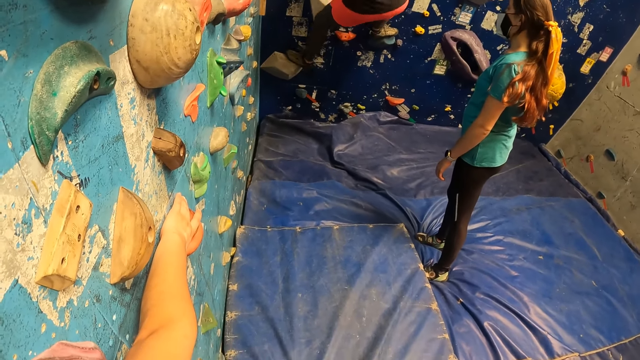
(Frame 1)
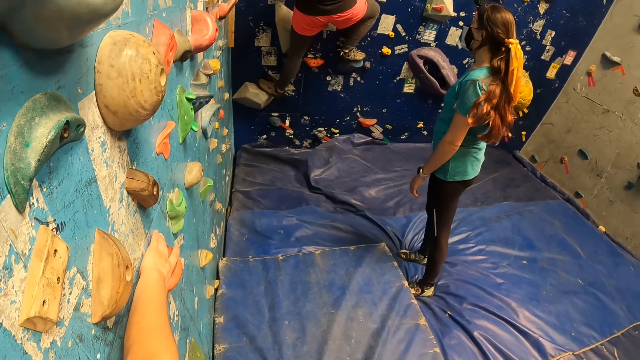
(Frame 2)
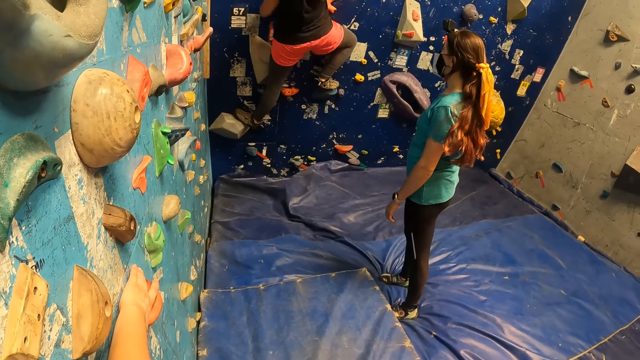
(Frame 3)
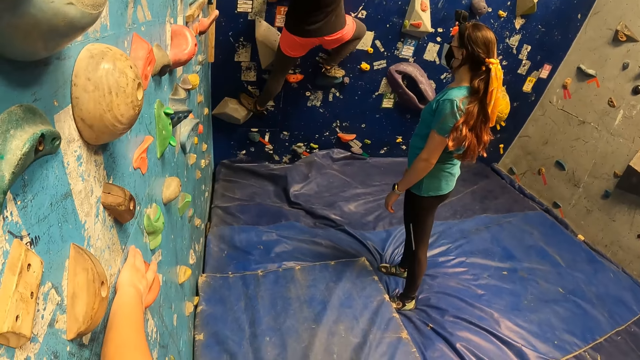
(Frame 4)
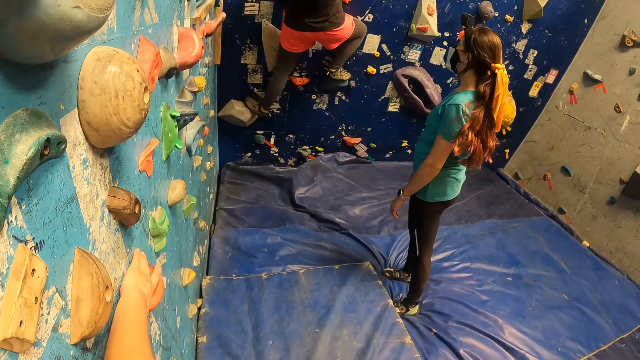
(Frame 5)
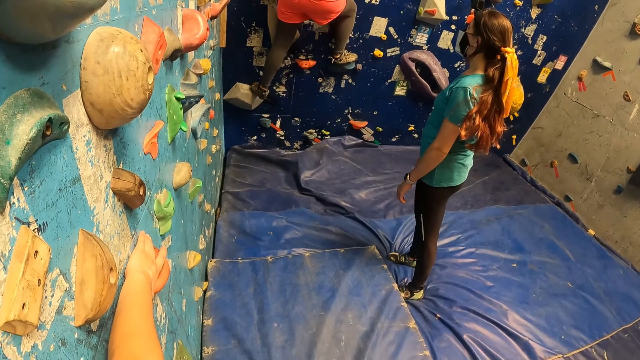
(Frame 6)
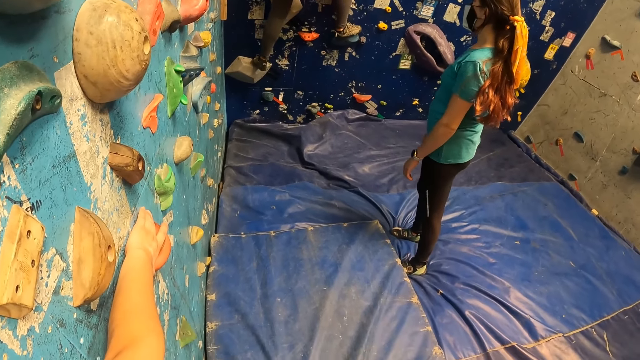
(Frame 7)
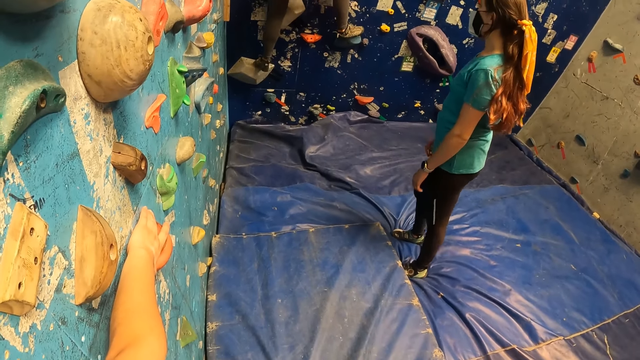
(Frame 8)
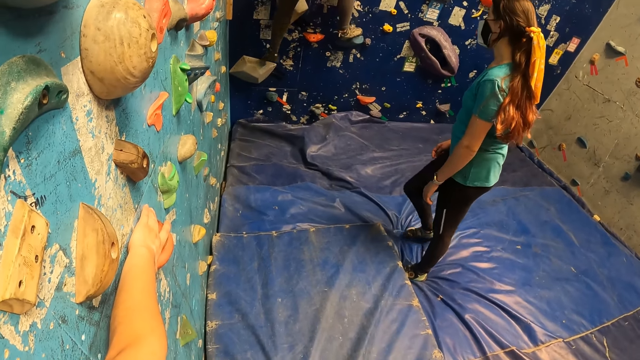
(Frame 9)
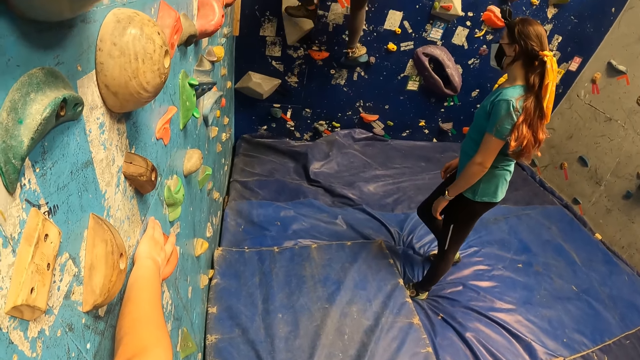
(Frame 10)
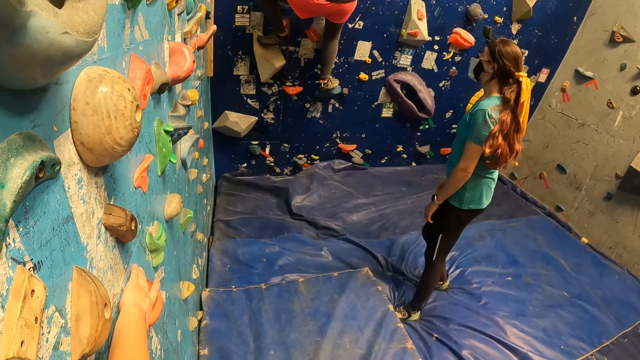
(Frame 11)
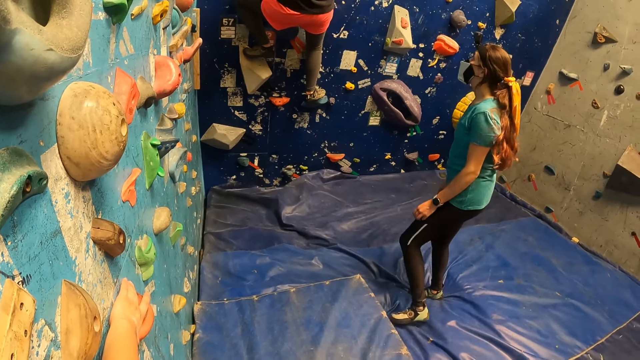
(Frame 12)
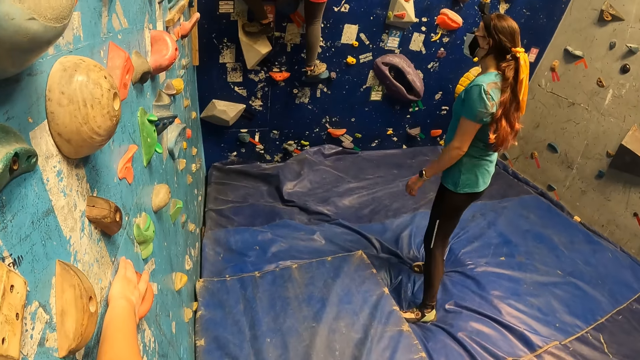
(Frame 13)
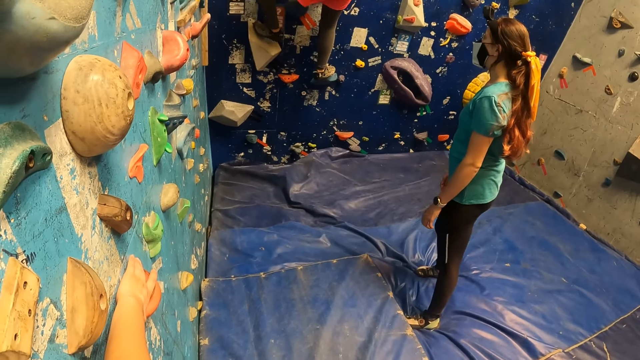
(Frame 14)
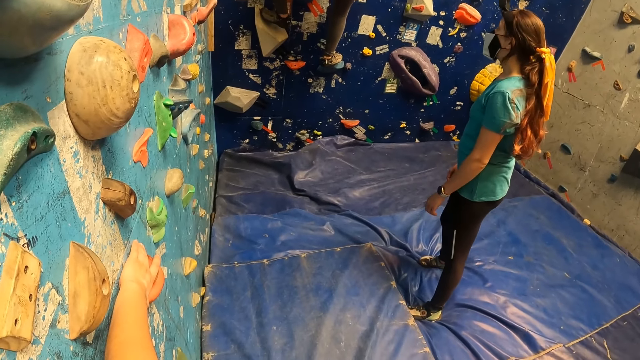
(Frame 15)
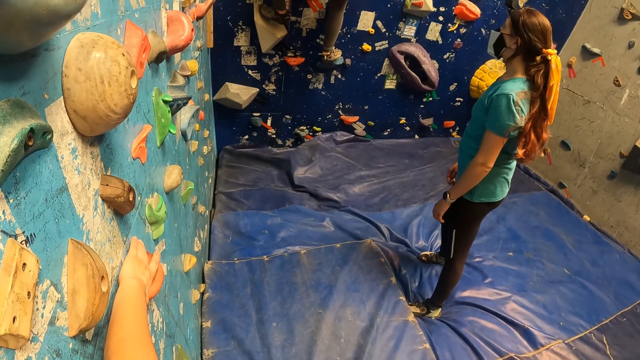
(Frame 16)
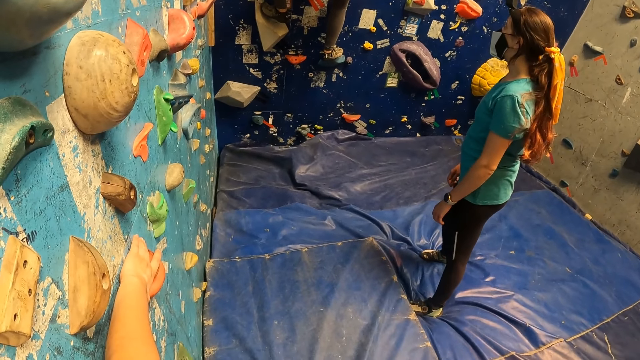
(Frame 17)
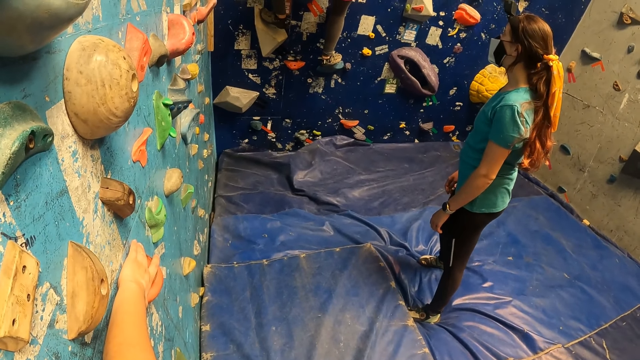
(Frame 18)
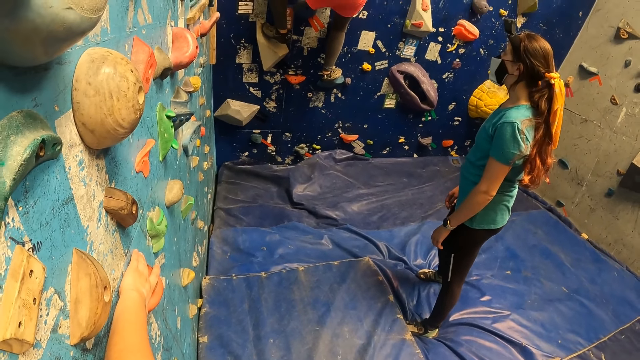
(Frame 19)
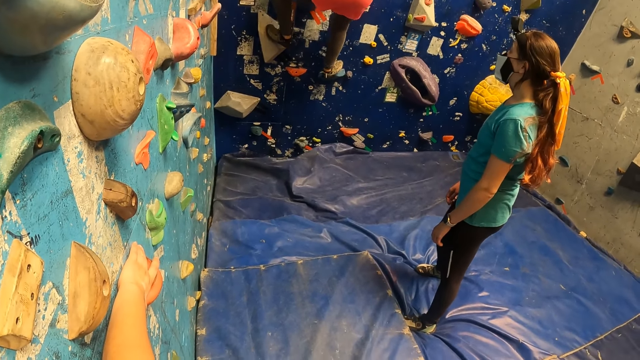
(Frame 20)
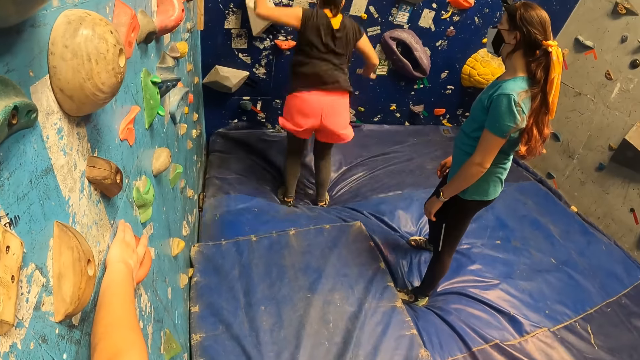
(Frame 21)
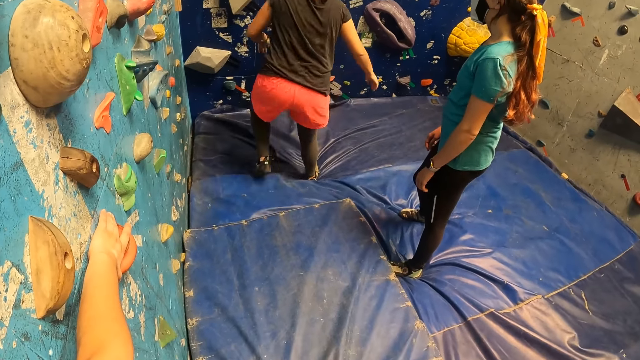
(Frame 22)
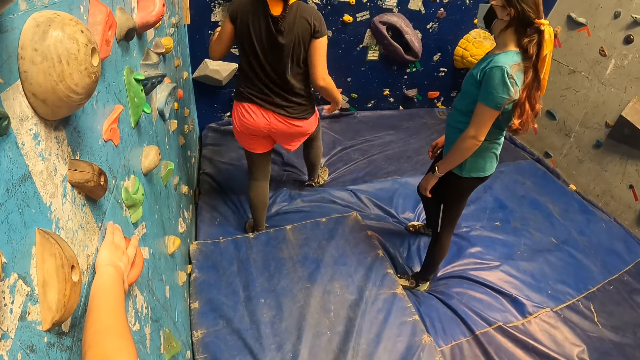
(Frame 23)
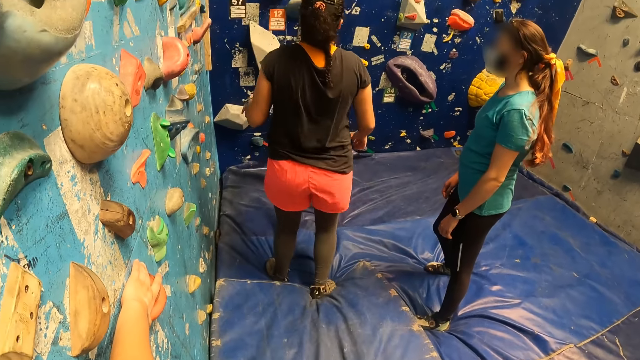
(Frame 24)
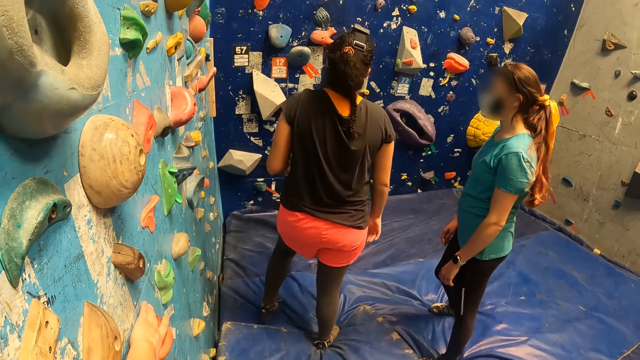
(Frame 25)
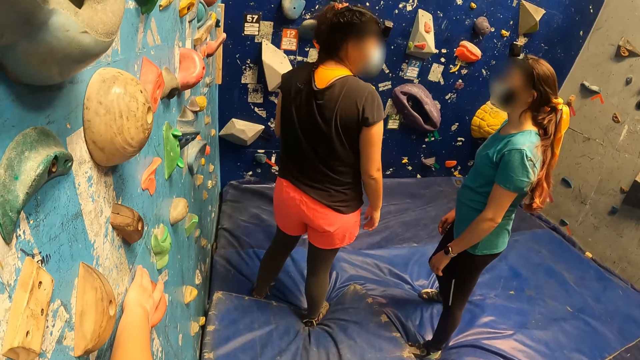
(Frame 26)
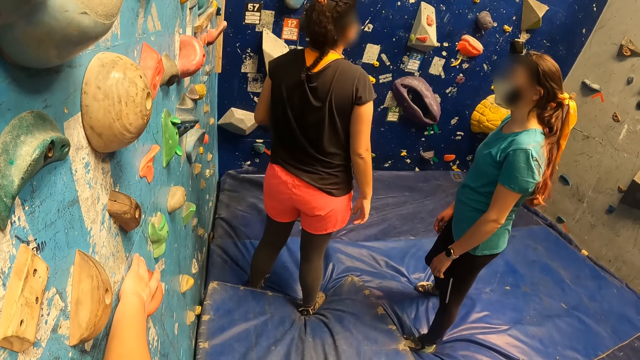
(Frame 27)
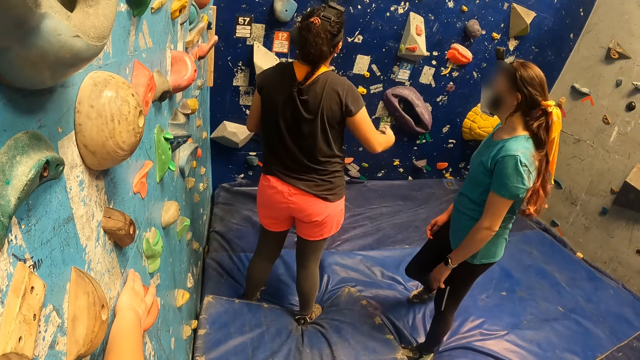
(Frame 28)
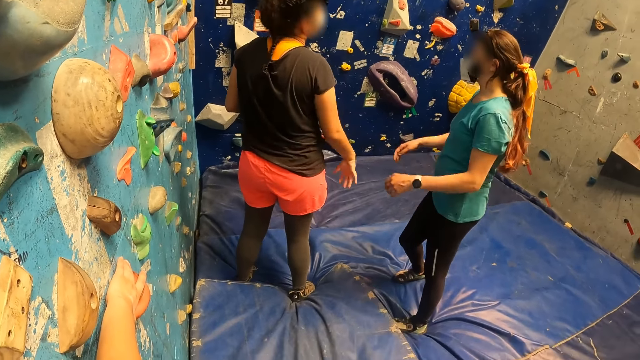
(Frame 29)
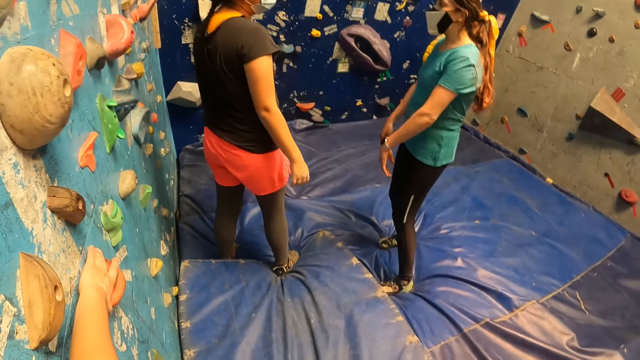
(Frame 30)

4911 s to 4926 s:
A woman jumps down from the climbing wall. The woman interacts with another woman.

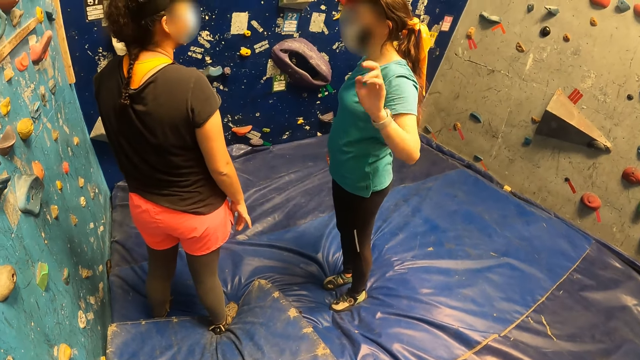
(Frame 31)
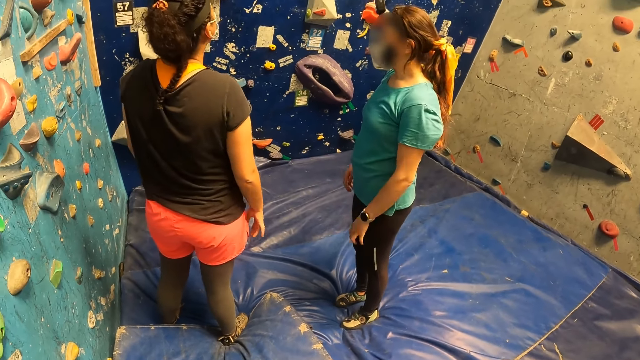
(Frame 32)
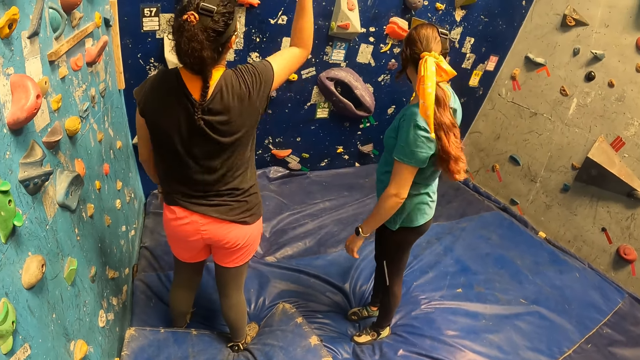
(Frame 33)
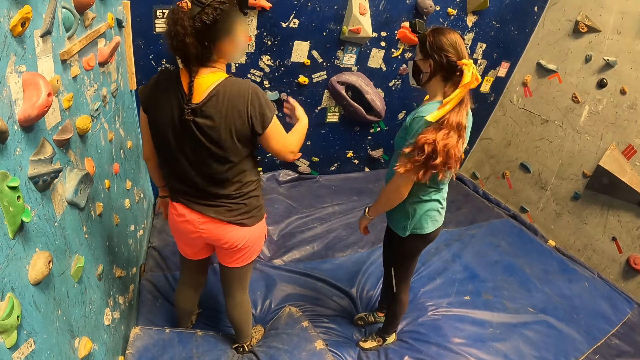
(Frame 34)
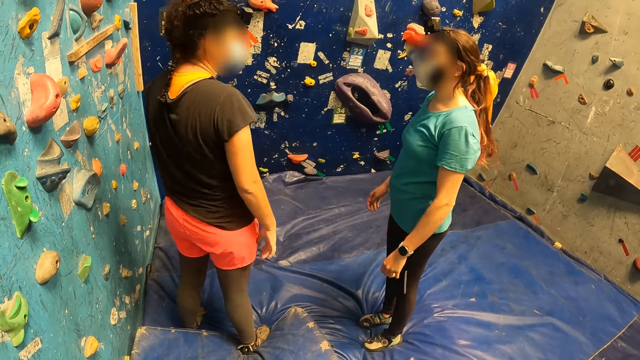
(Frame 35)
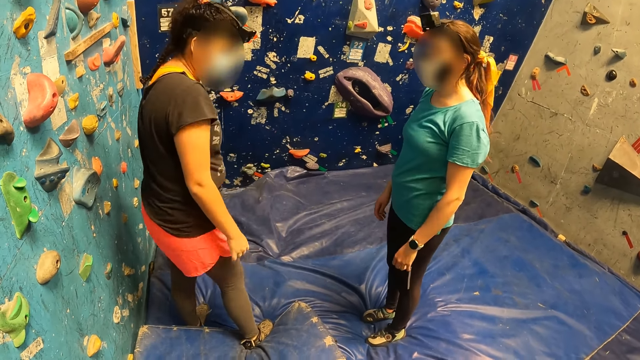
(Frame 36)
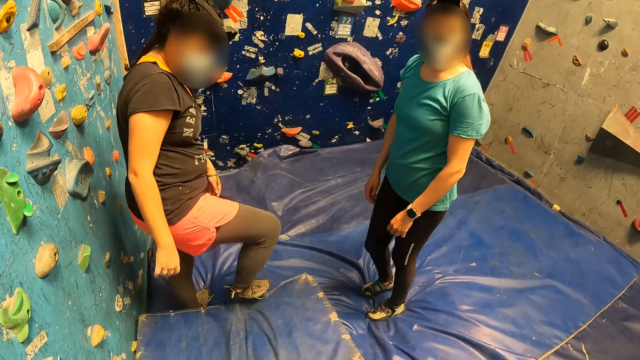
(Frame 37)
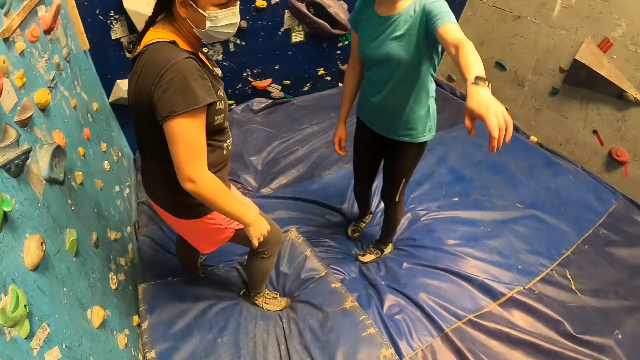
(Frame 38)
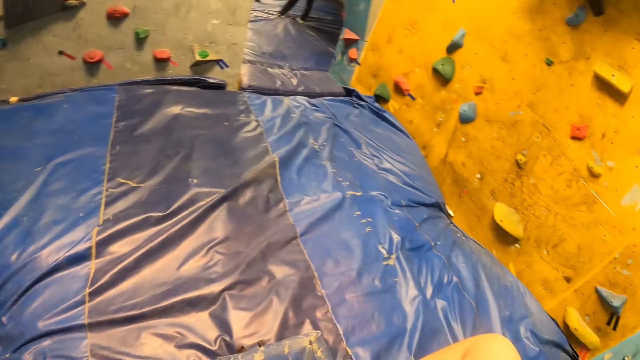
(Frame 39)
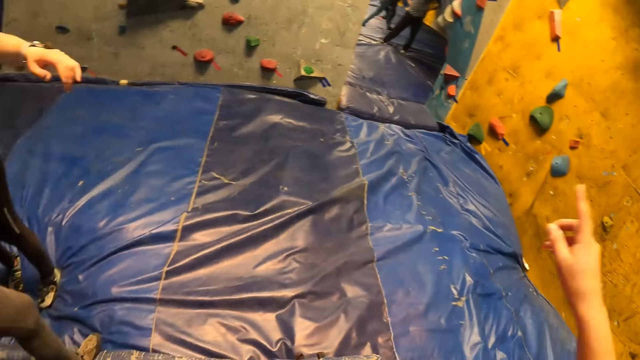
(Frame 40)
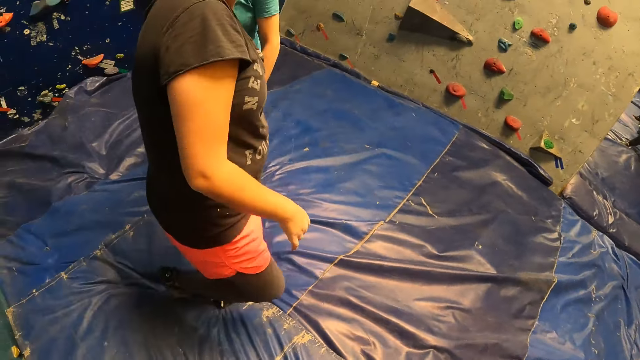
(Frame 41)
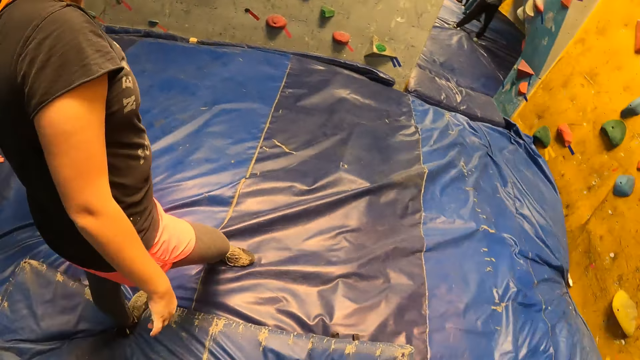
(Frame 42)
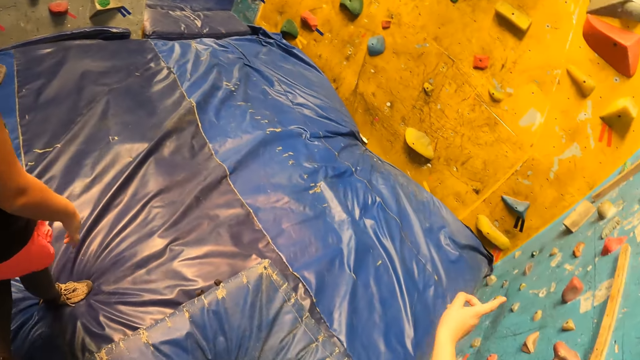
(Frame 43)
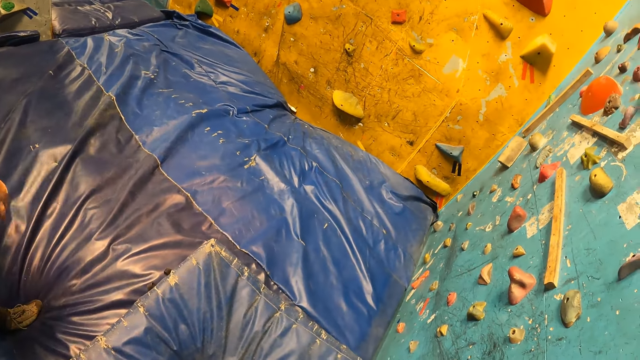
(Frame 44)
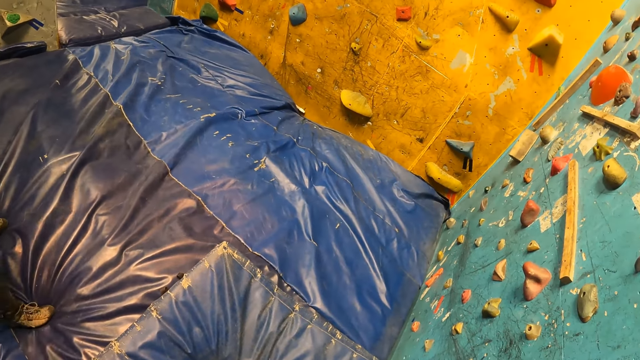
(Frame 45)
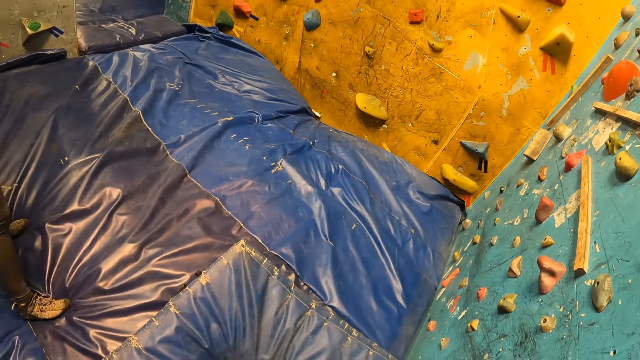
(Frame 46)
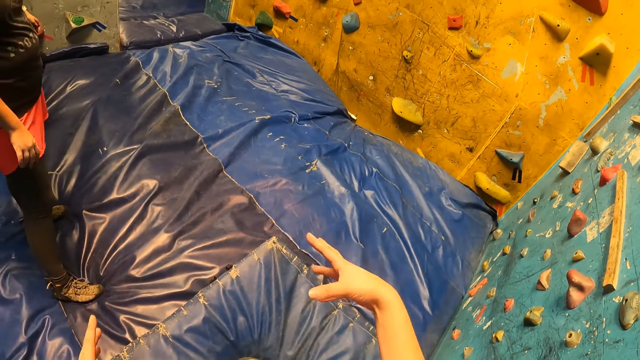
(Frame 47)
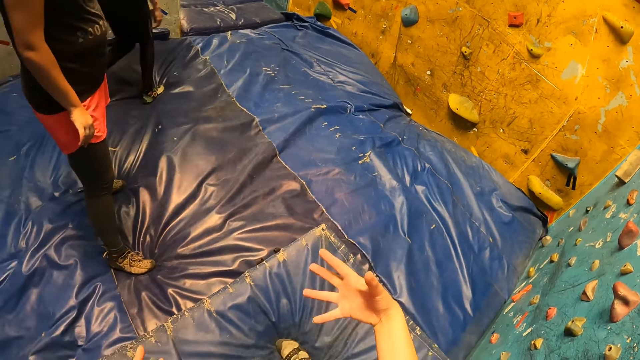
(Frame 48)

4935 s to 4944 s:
A woman points to the climbing wall with her left hand. The camera wearer interacts with another woman.
